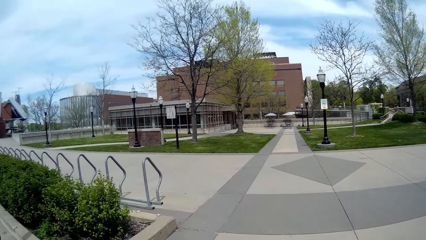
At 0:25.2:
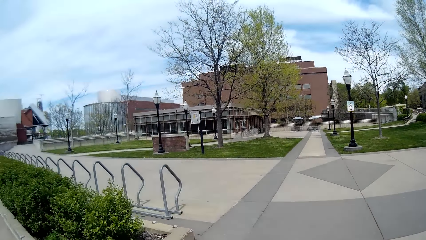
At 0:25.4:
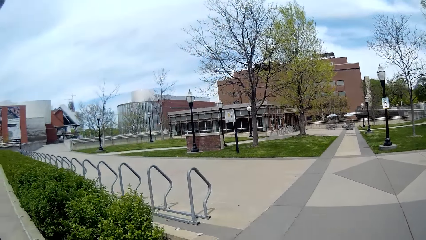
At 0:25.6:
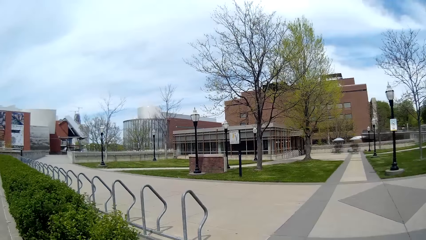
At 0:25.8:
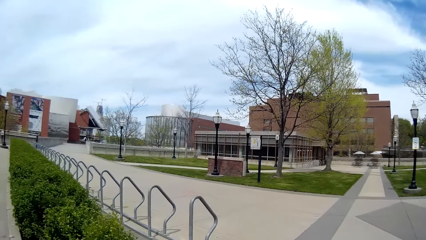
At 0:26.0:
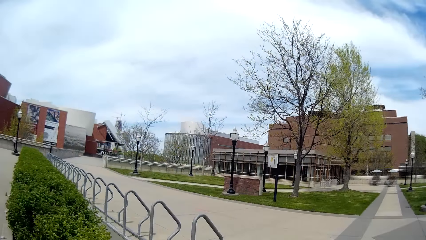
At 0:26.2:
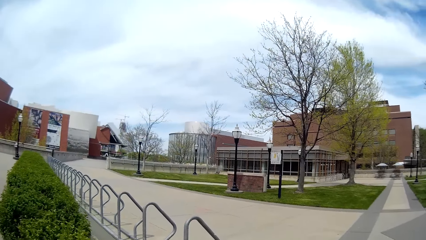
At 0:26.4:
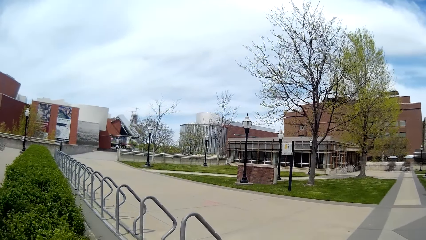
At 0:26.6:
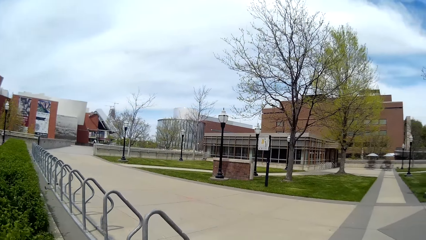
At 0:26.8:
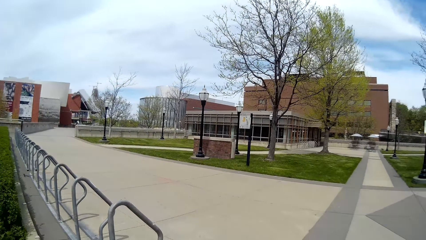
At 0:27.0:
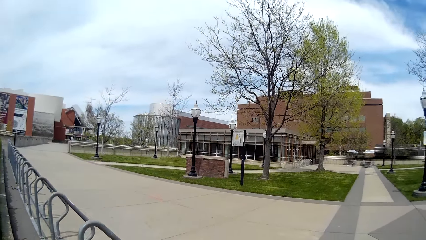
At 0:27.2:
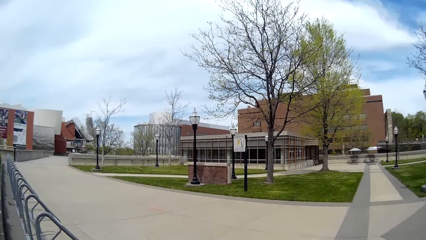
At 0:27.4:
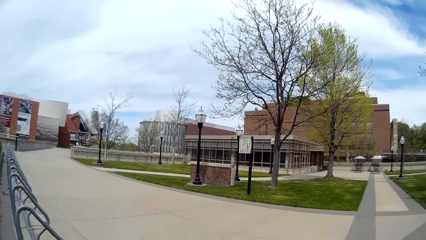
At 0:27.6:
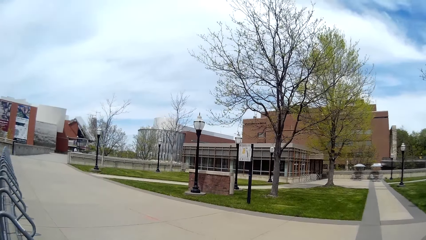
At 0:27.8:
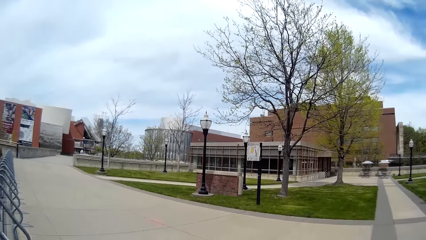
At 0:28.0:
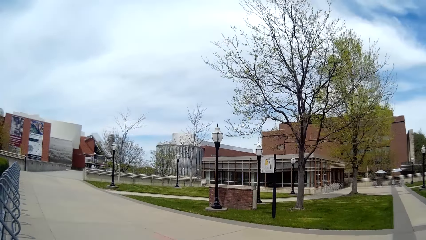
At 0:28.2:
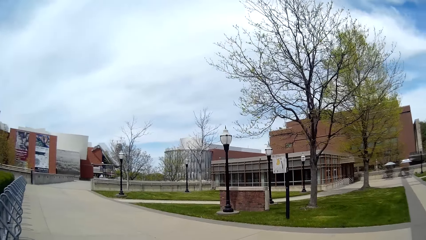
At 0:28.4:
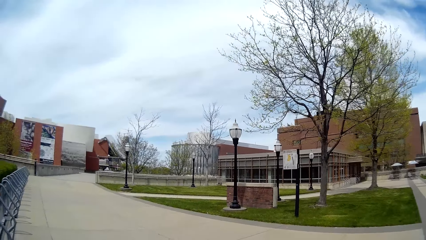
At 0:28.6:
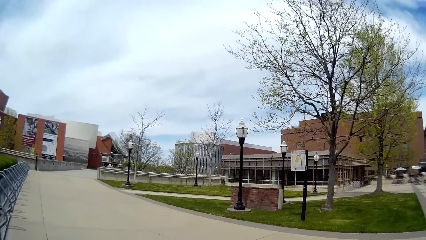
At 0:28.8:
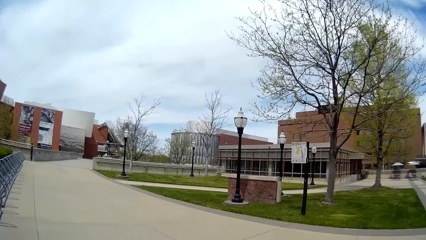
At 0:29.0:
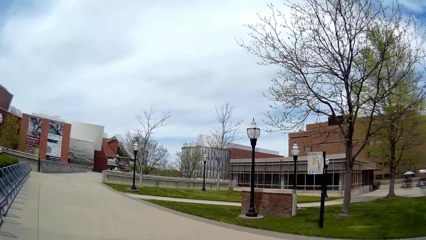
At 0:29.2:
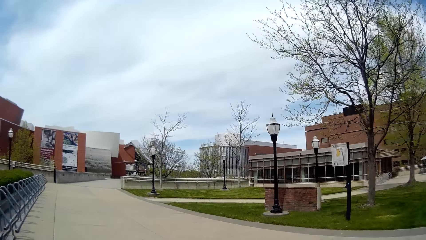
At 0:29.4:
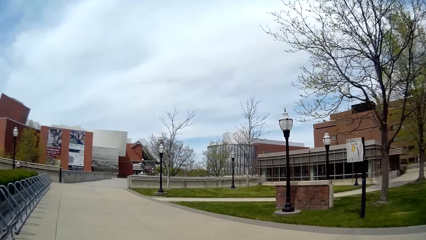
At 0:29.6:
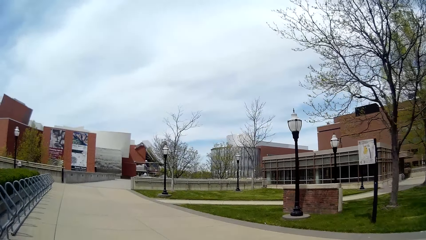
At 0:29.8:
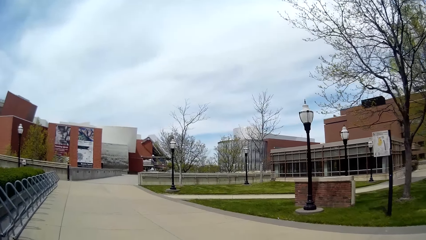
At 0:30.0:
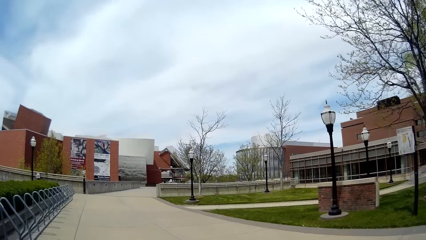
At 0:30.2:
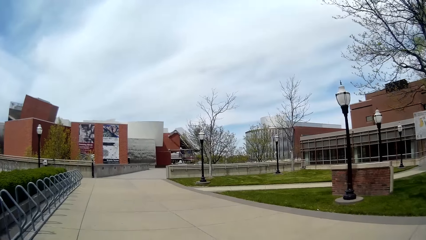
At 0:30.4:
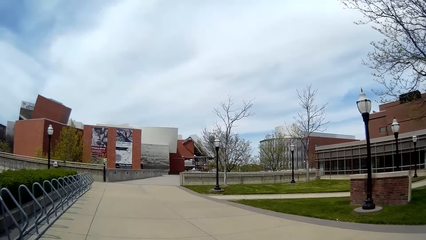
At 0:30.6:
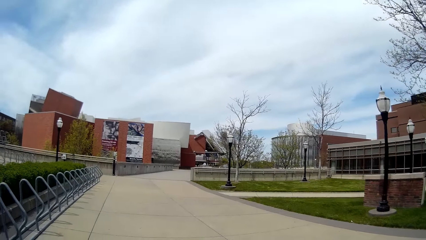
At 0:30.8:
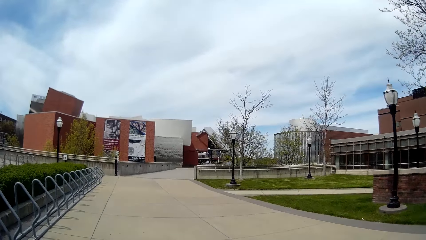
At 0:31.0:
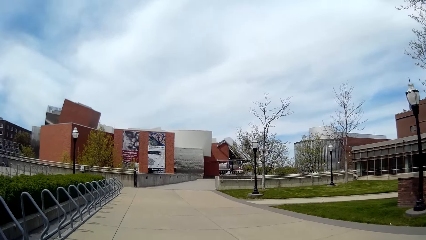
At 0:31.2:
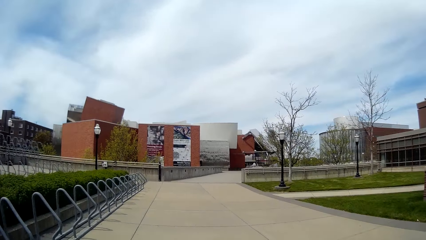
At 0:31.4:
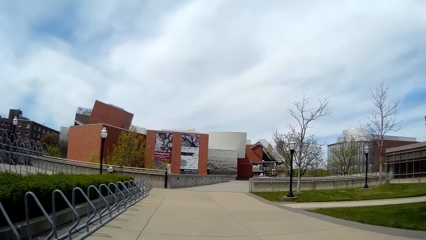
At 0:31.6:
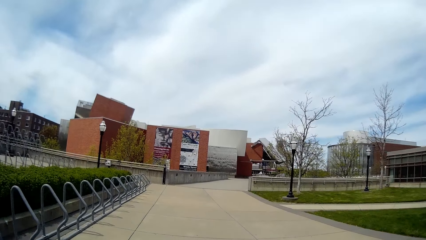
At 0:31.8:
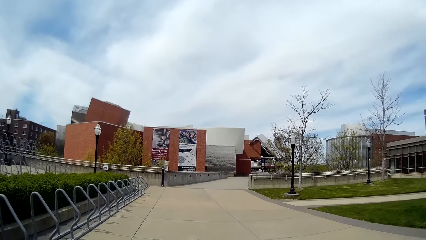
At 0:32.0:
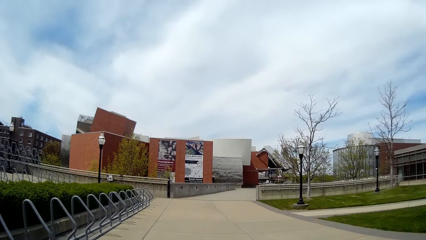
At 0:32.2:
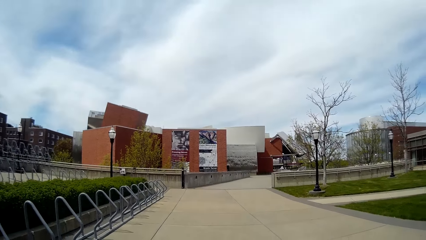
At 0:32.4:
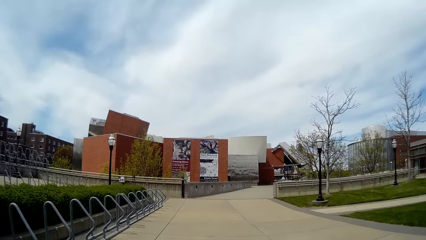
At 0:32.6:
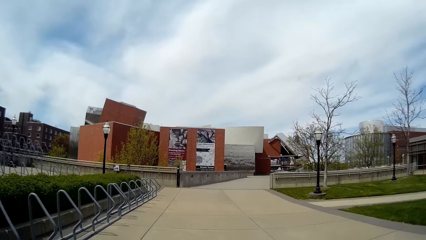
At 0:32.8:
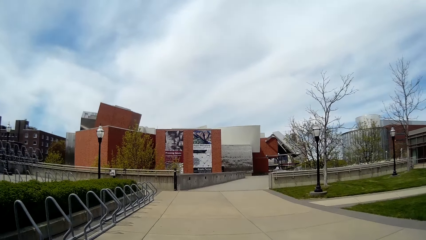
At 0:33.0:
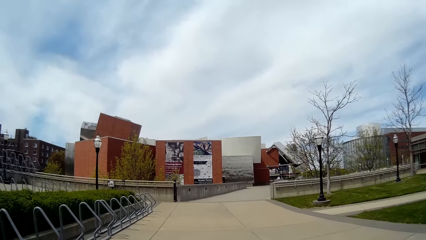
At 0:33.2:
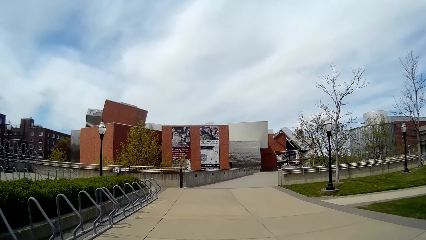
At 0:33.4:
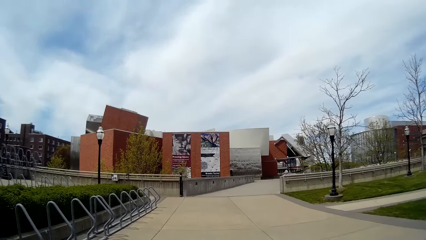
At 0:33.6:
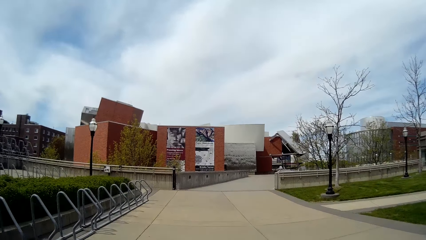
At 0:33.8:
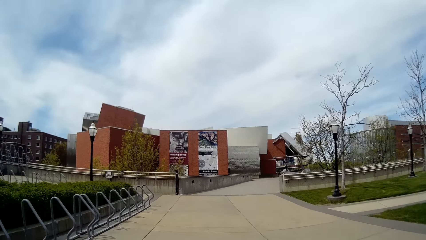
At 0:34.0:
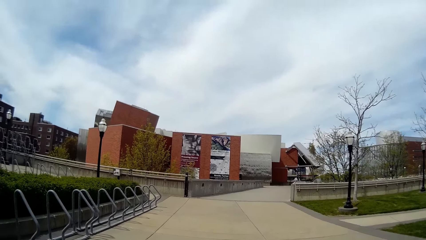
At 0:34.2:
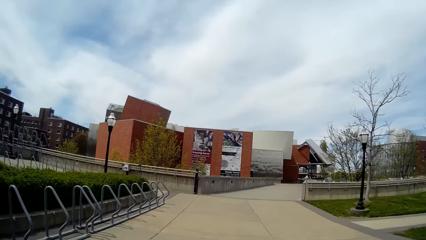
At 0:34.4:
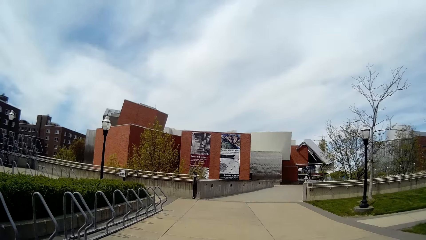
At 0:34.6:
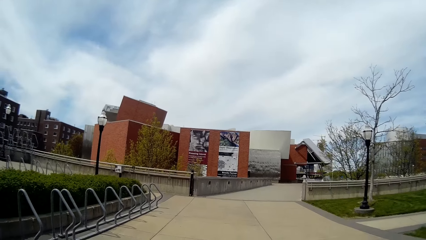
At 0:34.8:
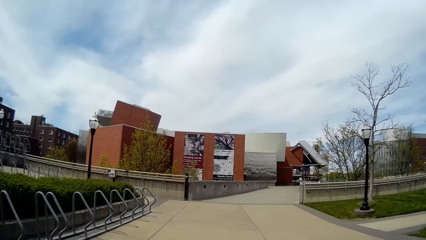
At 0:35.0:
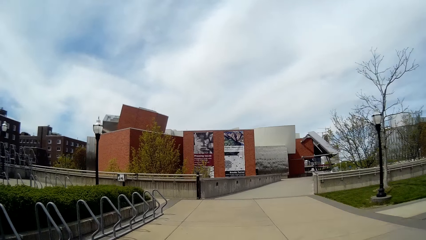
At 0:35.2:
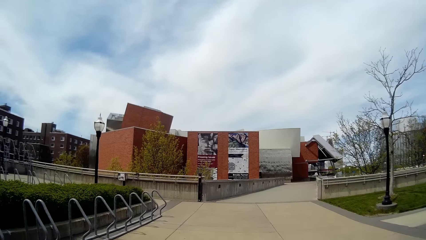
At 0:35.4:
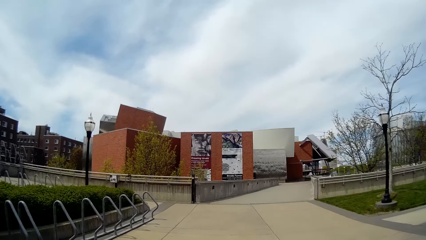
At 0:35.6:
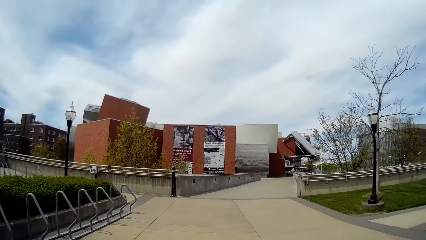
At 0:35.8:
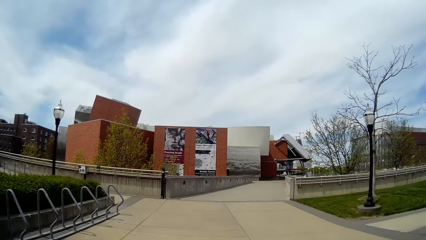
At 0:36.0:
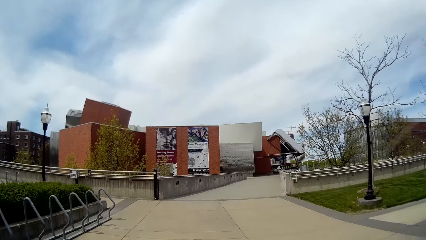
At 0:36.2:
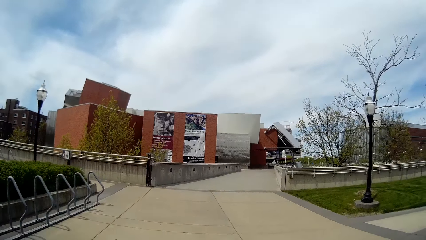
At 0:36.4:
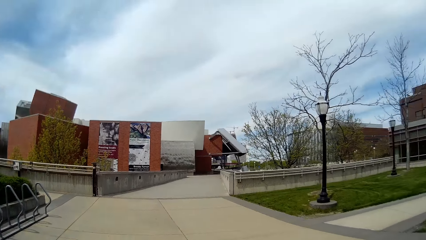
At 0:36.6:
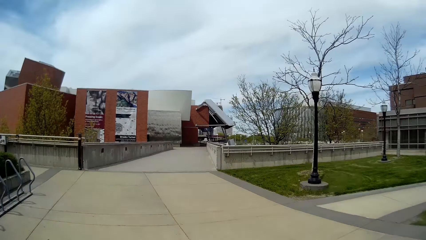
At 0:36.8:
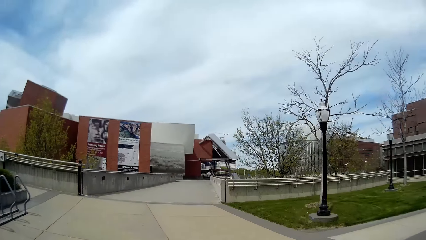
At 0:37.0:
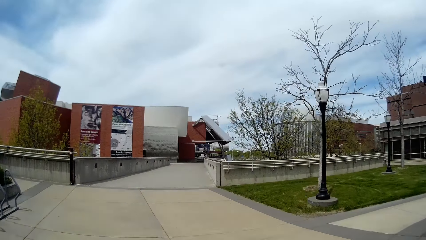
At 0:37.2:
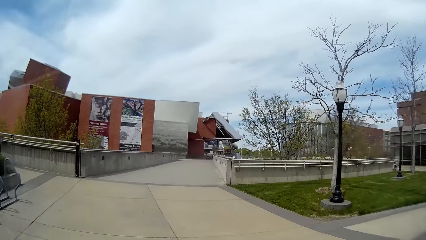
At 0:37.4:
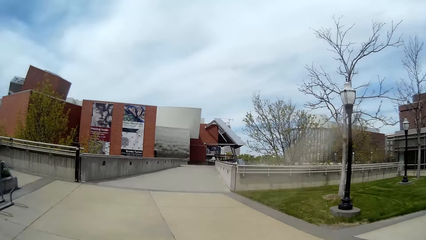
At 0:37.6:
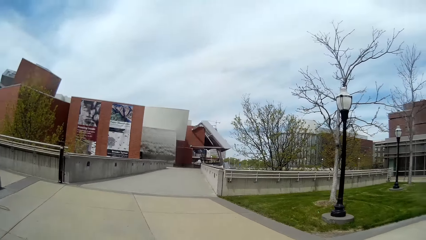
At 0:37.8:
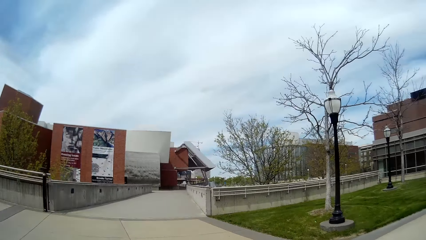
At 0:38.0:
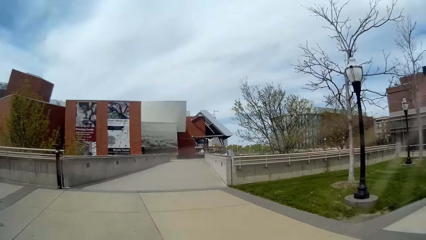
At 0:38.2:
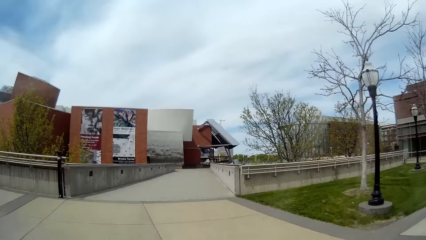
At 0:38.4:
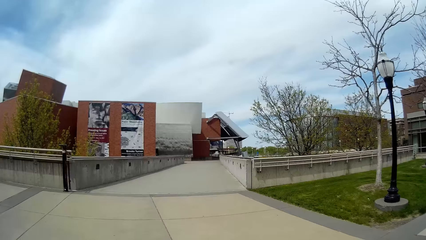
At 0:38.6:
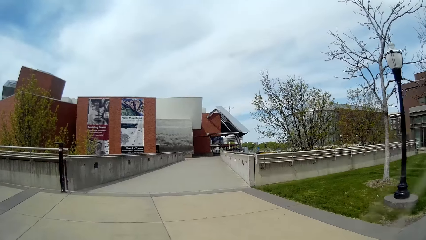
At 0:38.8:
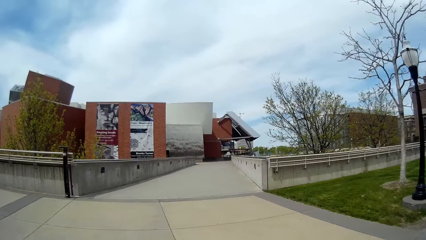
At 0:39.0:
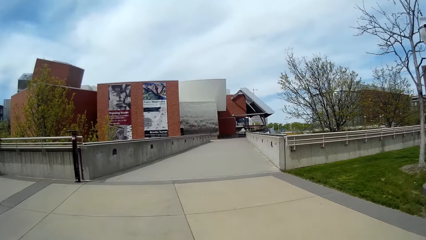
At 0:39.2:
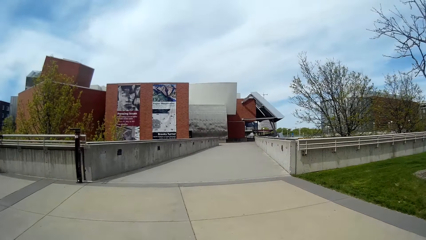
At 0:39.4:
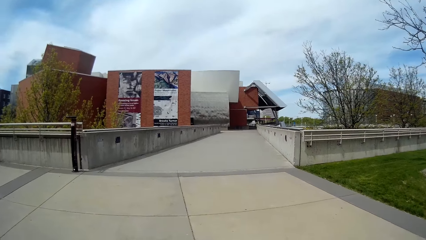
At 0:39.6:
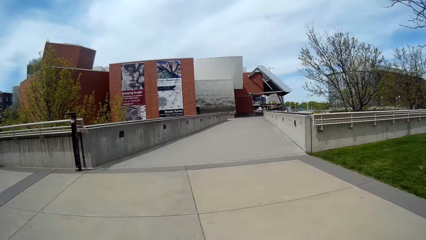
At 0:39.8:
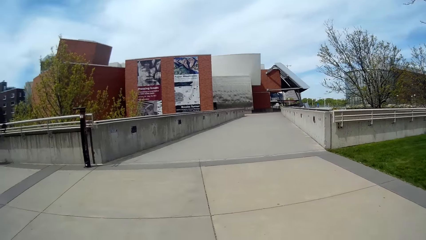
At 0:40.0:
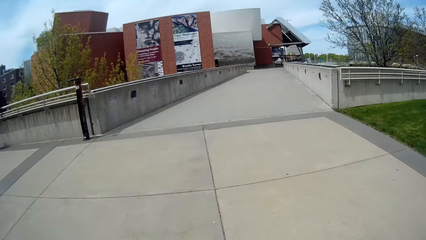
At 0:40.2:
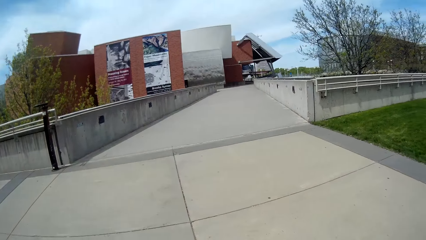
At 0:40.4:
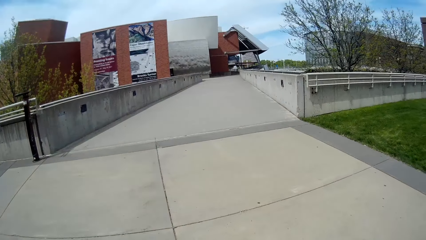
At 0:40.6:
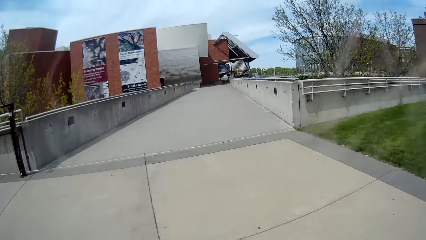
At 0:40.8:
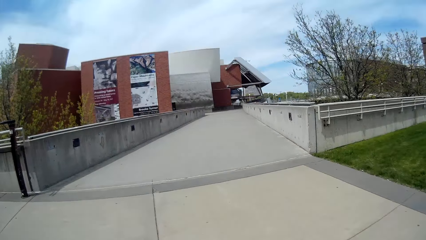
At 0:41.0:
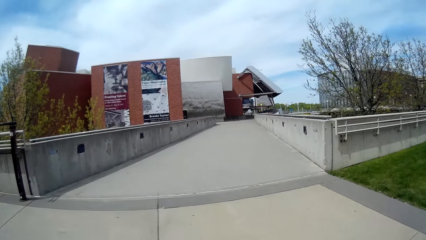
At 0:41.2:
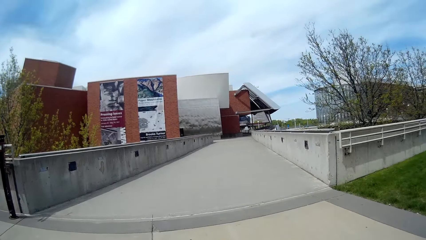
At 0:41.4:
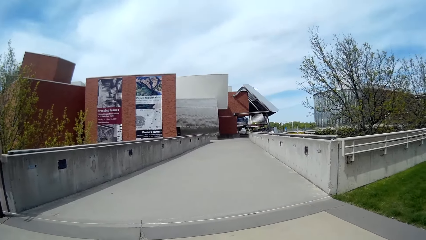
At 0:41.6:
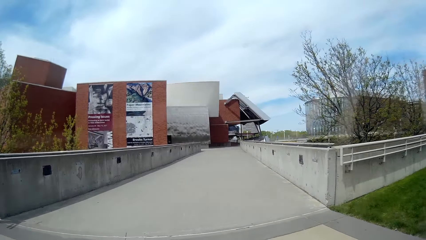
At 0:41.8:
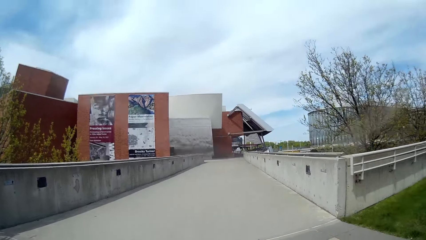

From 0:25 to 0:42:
The camera wearer looks around. They walk along the road with a woman. The woman converses with the camera wearer.
